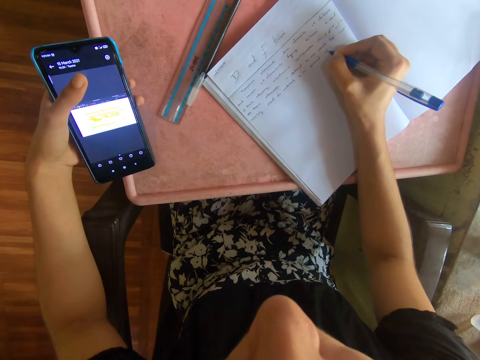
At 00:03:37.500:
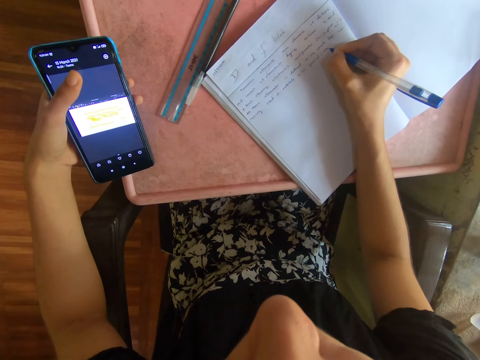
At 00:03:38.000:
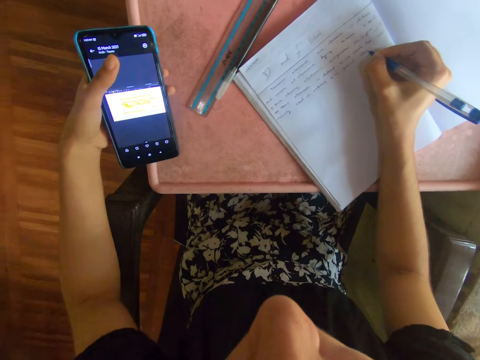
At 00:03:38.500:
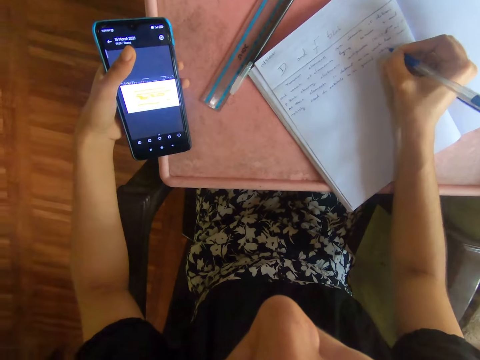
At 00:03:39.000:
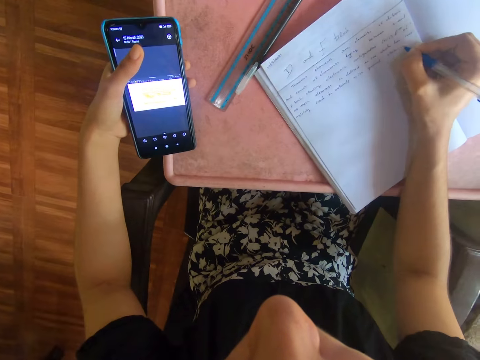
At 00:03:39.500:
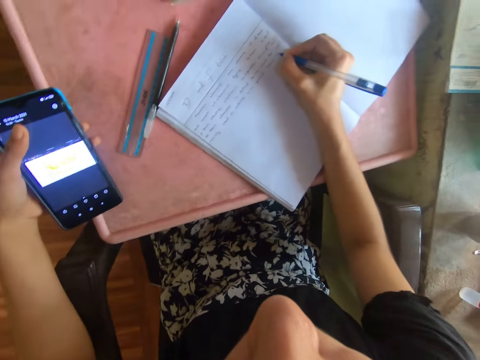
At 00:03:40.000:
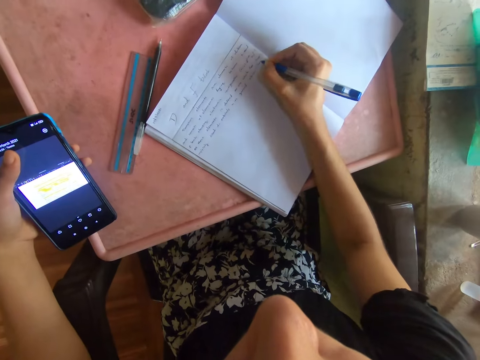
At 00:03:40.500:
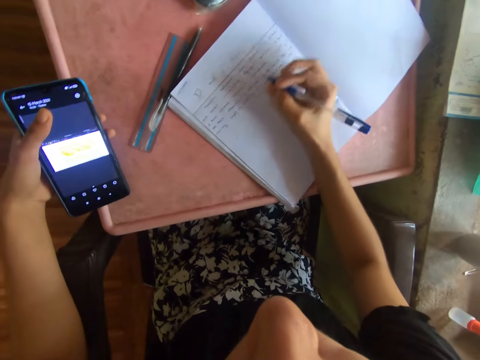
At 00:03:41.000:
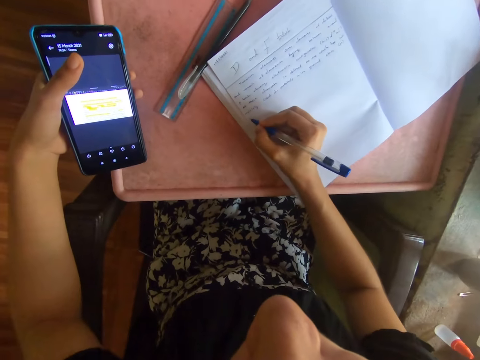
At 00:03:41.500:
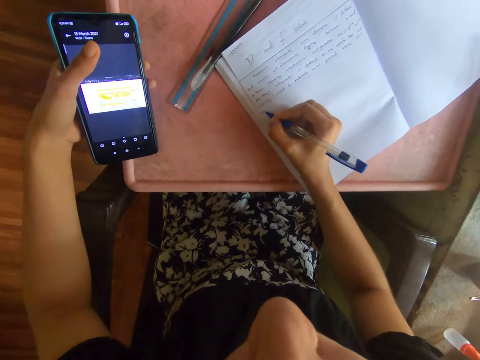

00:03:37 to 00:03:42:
The camera wearer operates a phone.

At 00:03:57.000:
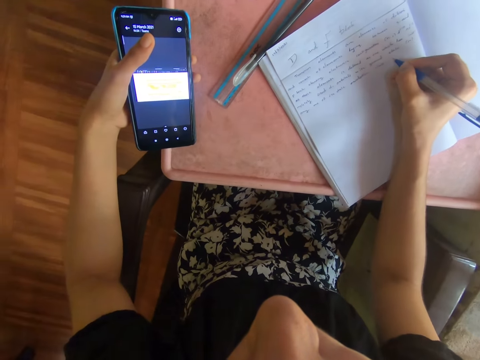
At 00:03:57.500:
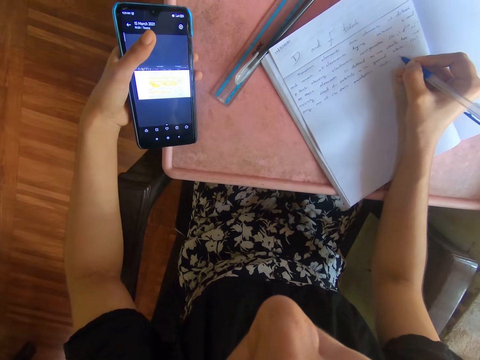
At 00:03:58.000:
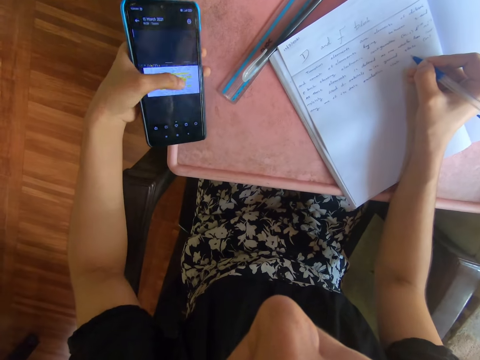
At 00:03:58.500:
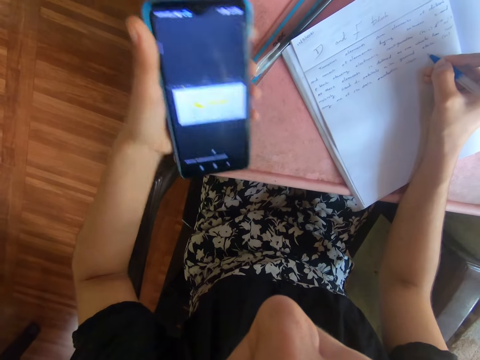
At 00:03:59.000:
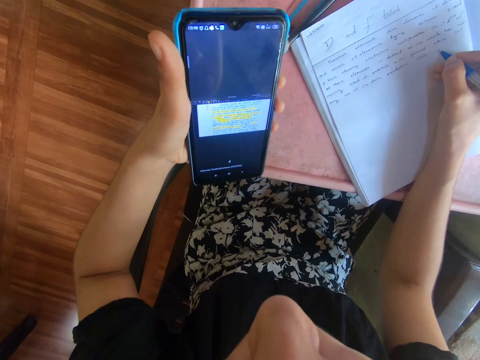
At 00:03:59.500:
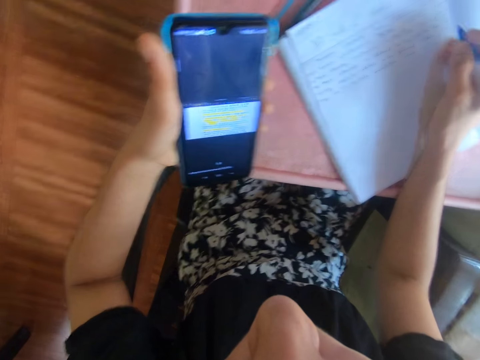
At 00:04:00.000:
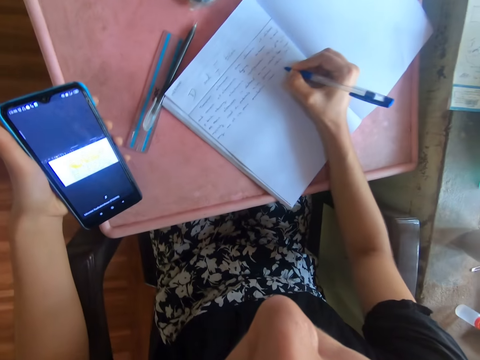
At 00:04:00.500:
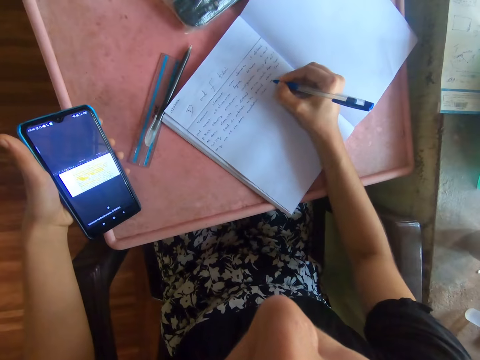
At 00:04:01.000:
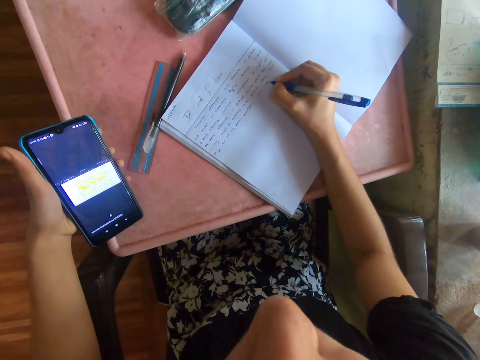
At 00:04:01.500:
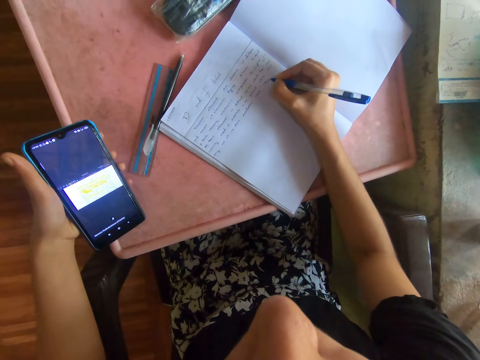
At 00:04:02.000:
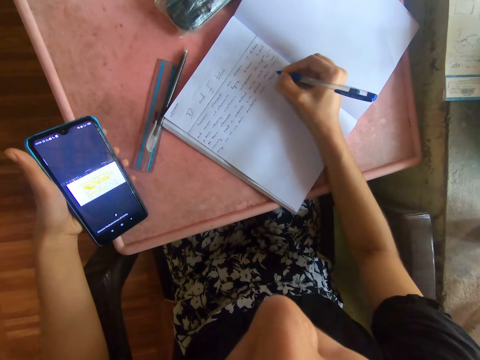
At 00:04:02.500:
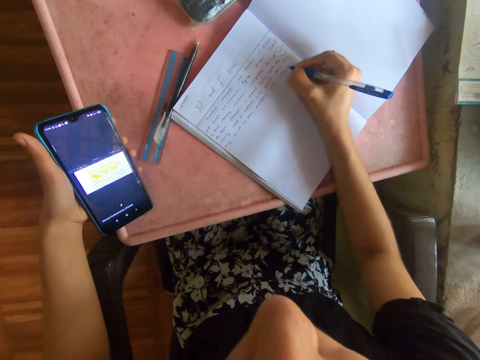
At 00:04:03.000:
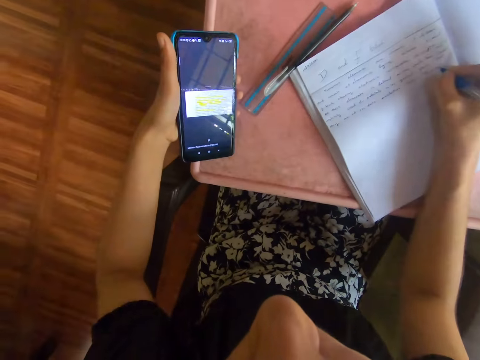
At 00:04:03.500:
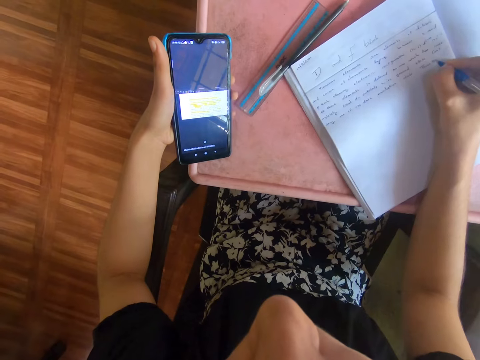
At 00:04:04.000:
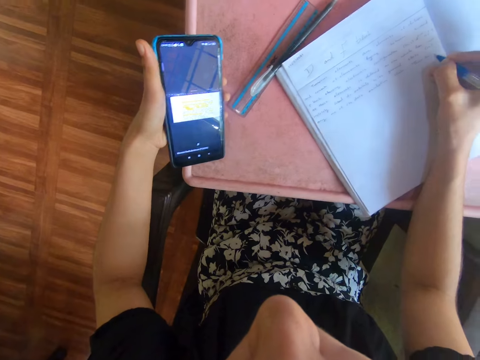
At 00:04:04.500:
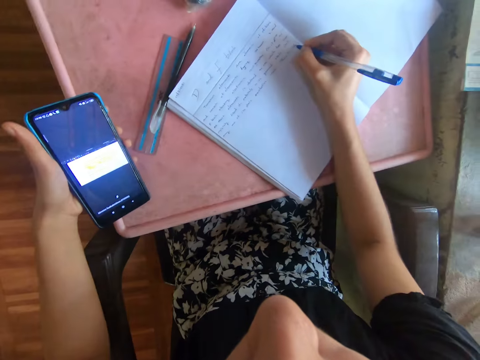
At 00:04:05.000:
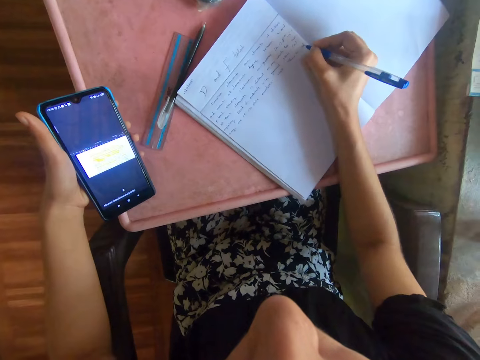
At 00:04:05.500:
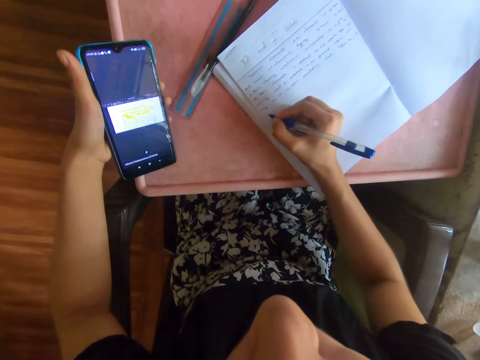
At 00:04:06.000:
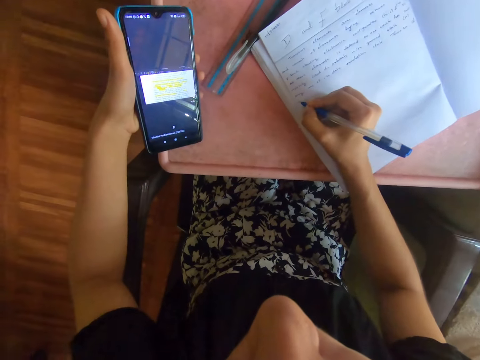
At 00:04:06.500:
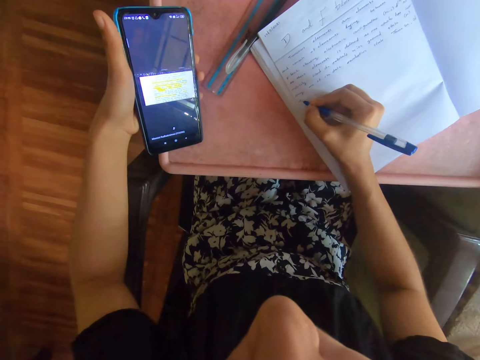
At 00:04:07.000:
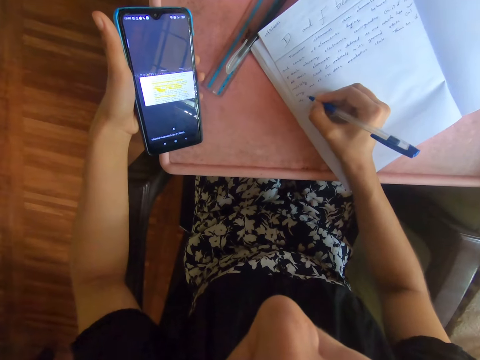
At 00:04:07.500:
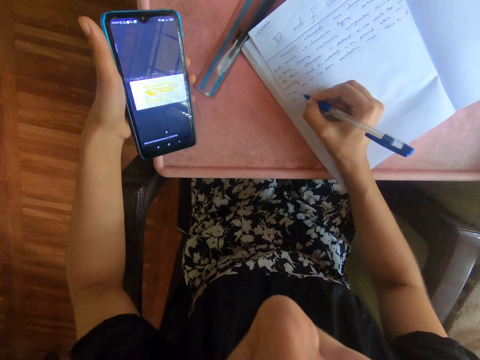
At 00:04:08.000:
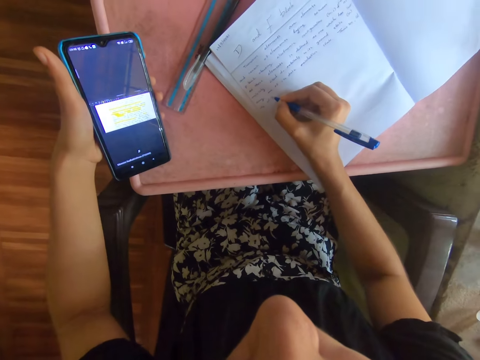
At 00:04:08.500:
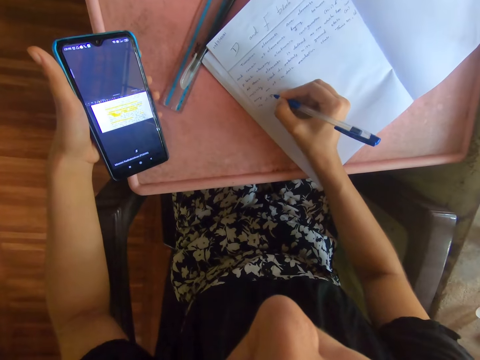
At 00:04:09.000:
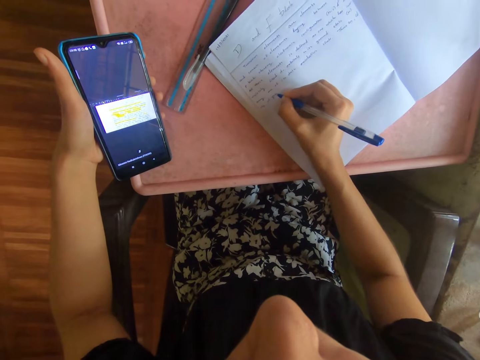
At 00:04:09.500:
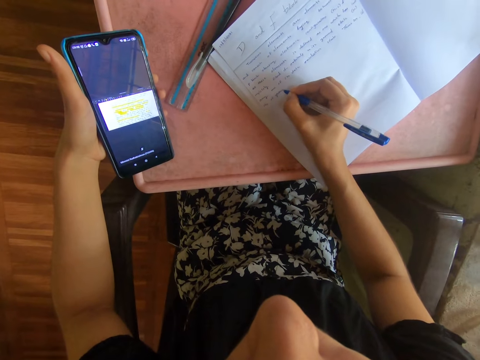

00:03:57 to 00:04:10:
The camera wearer operates a phone. They write on a book with a pen.

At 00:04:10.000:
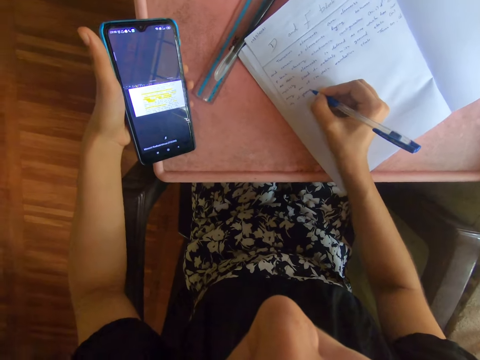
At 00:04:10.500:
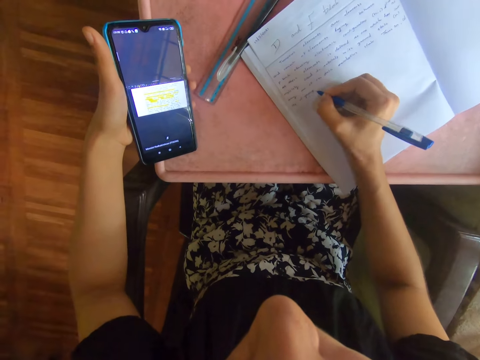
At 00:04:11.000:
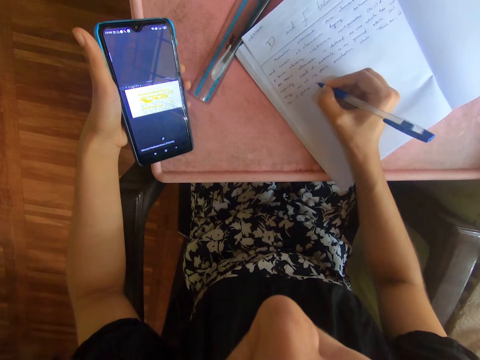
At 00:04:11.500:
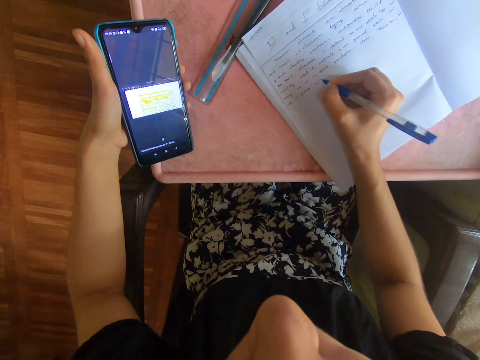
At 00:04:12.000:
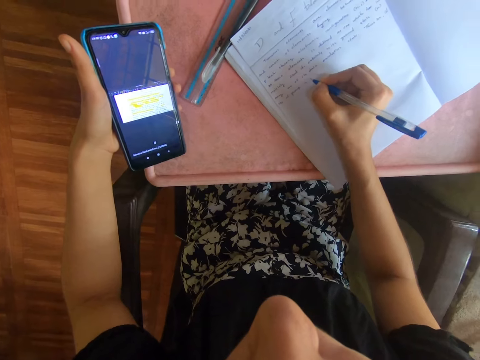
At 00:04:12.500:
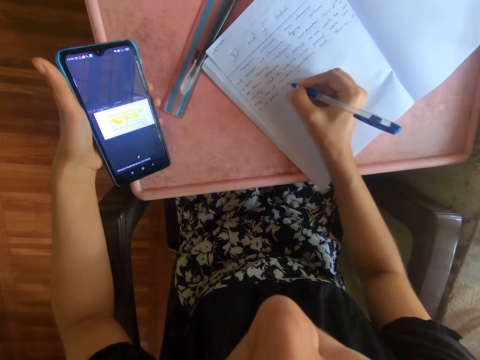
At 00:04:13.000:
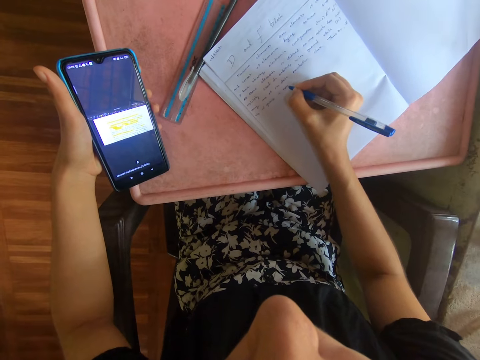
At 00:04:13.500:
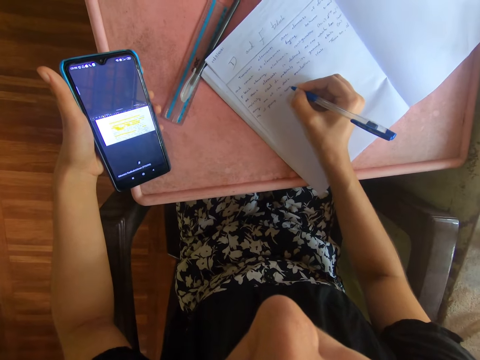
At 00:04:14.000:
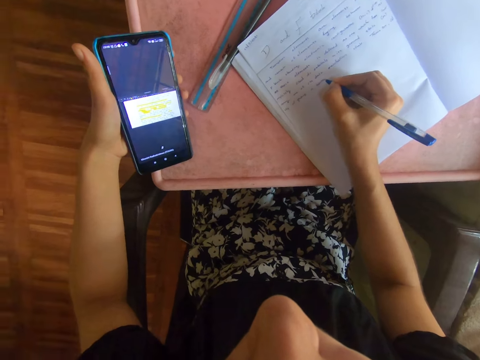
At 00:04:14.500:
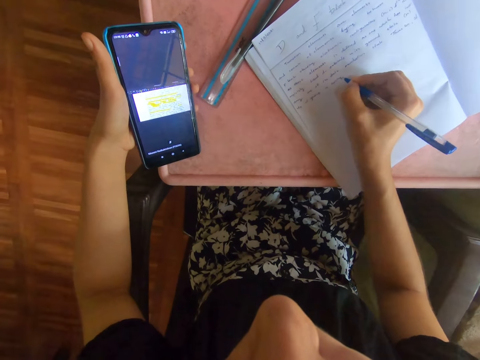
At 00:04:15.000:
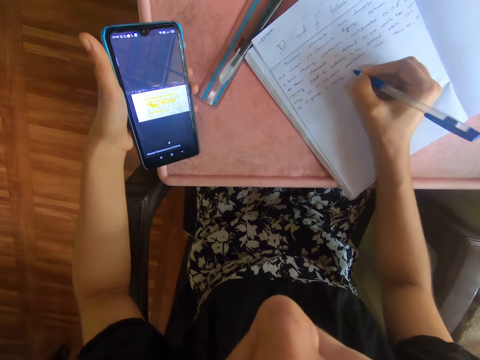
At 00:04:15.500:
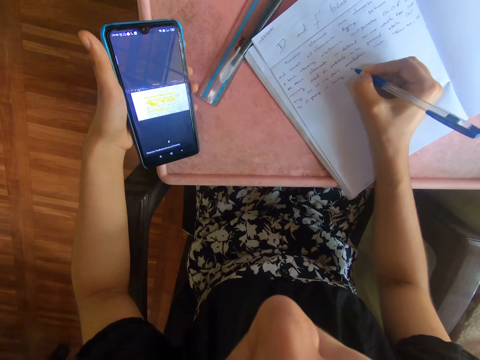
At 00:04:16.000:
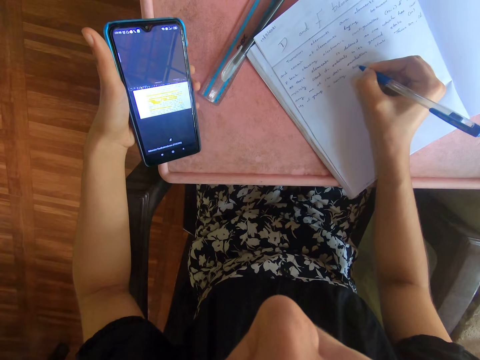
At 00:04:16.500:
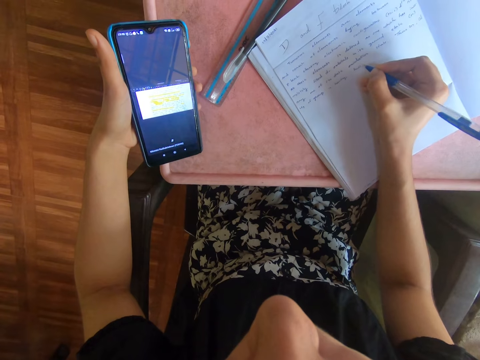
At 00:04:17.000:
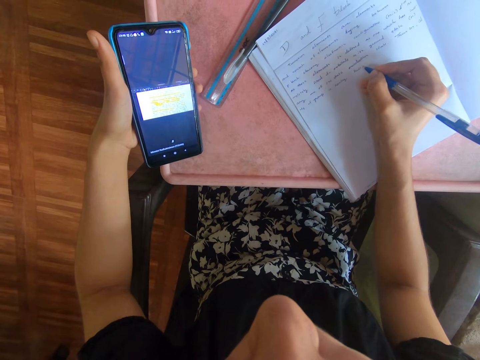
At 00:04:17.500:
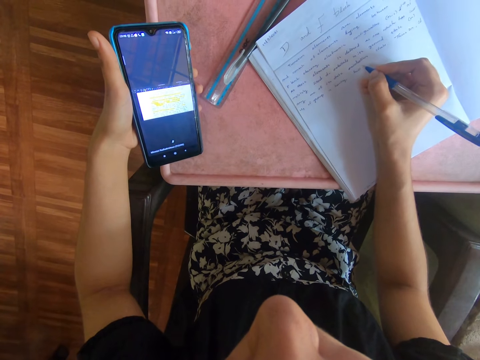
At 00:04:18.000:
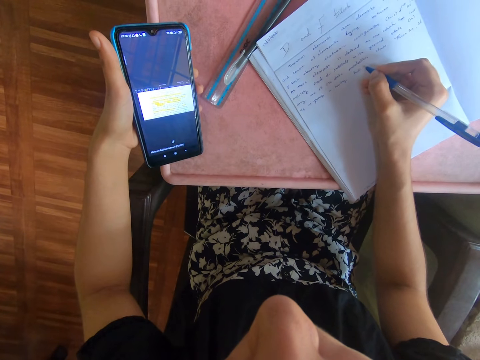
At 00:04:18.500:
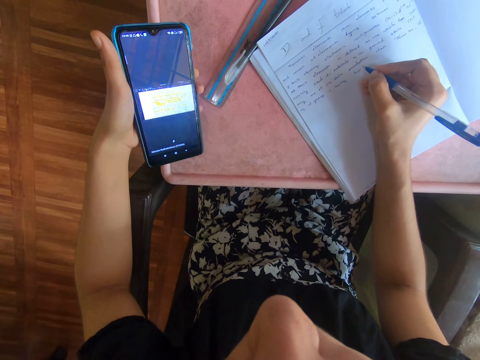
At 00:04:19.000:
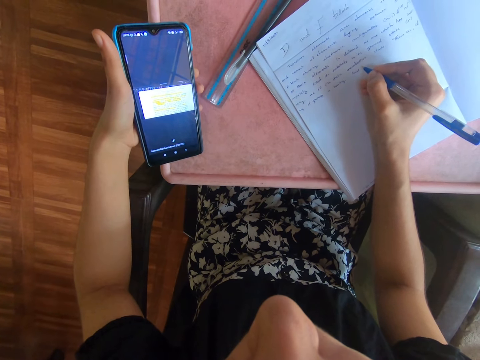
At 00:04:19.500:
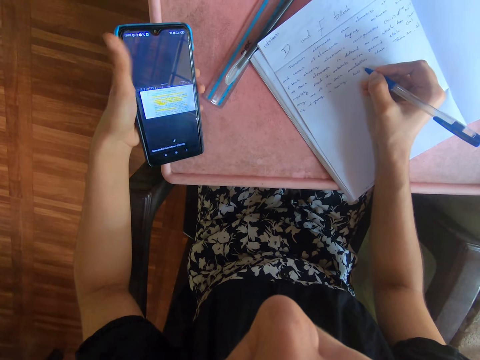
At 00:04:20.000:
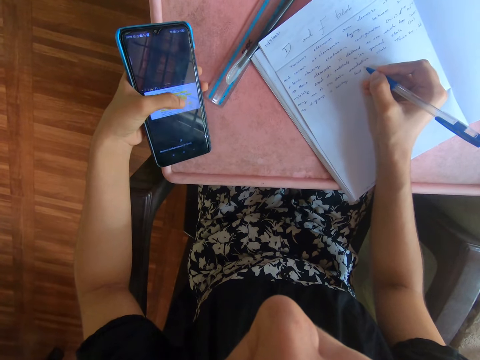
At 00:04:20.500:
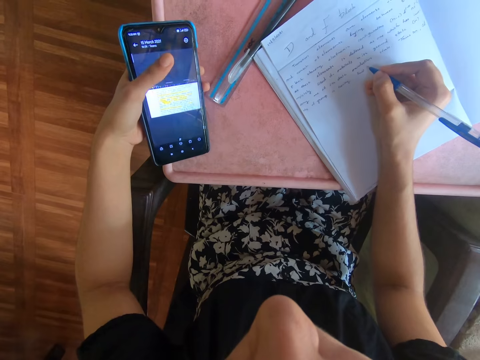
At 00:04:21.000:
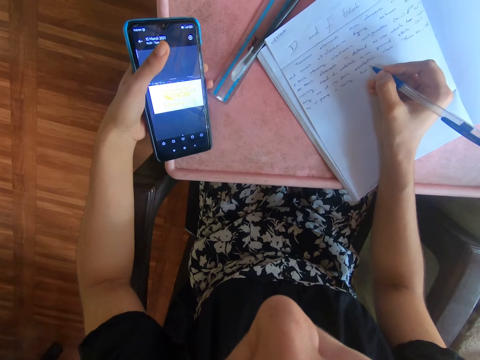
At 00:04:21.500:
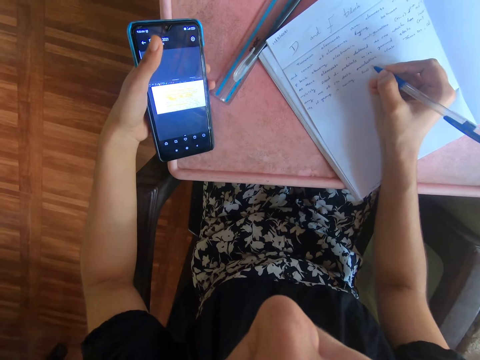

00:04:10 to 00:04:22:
The camera wearer operates a phone.
